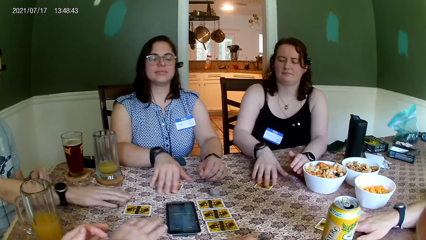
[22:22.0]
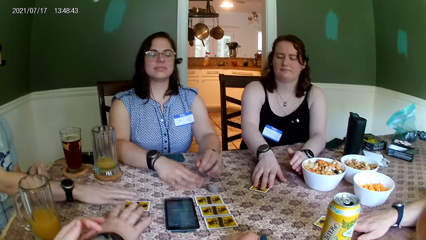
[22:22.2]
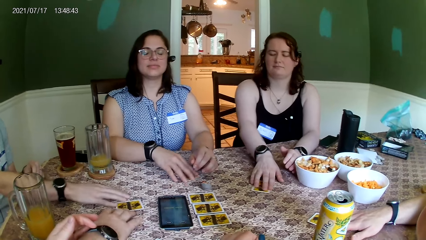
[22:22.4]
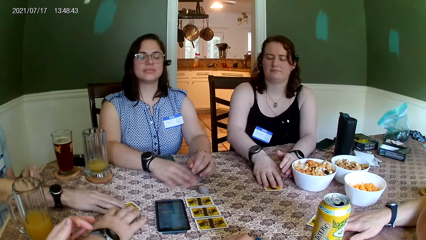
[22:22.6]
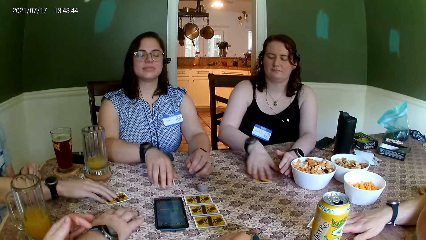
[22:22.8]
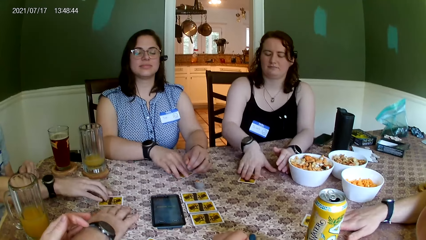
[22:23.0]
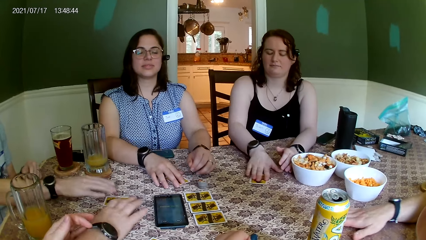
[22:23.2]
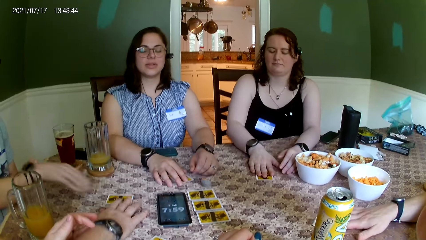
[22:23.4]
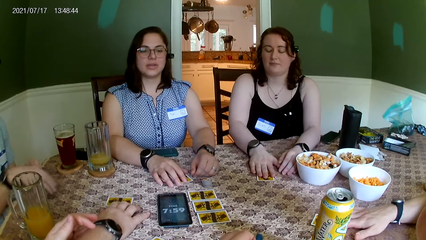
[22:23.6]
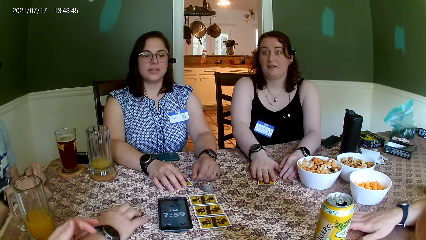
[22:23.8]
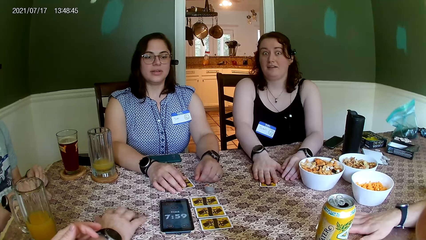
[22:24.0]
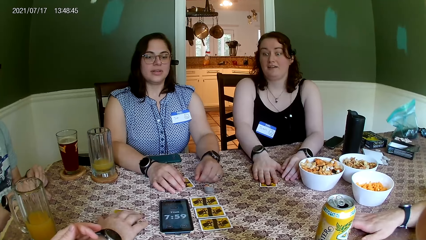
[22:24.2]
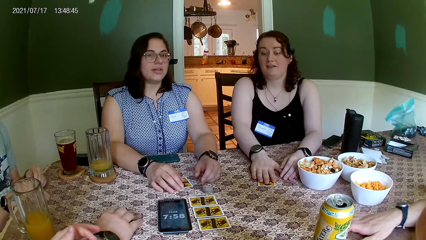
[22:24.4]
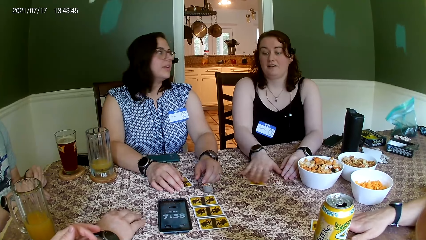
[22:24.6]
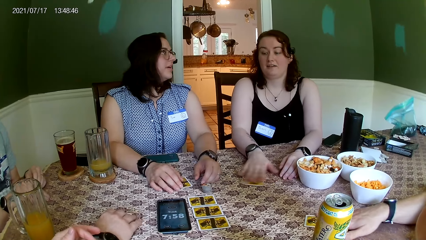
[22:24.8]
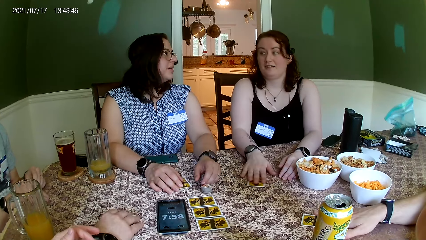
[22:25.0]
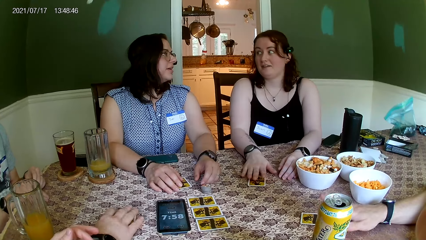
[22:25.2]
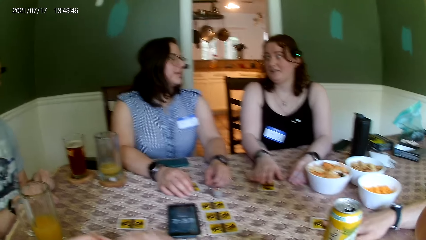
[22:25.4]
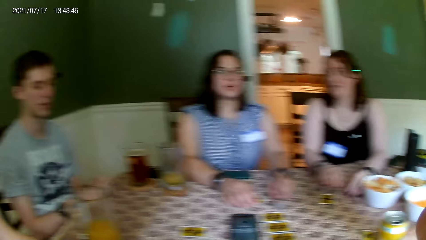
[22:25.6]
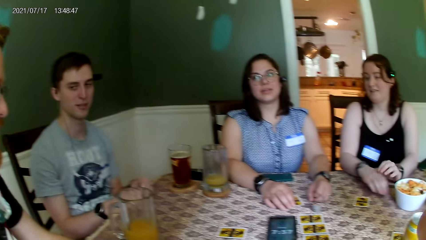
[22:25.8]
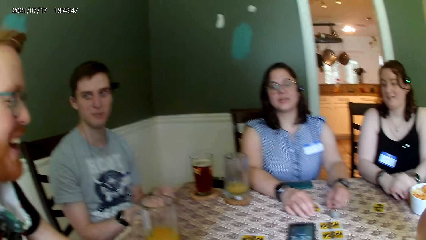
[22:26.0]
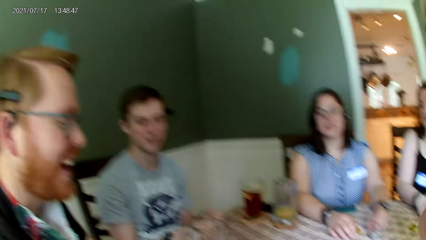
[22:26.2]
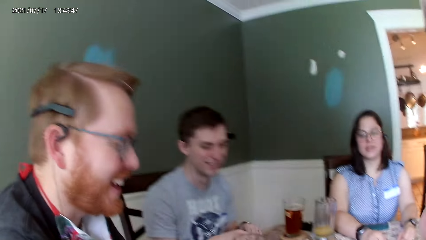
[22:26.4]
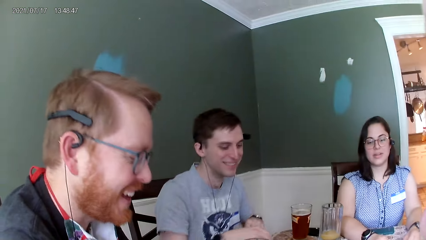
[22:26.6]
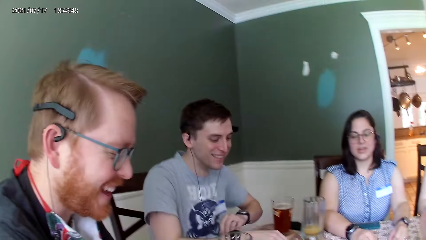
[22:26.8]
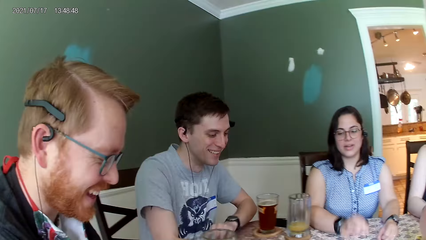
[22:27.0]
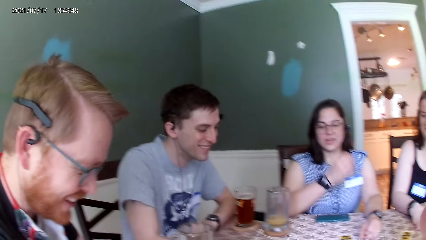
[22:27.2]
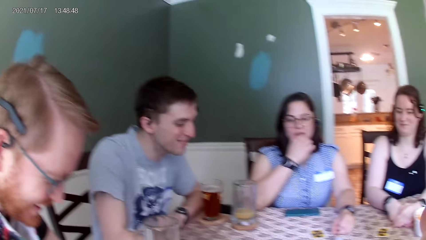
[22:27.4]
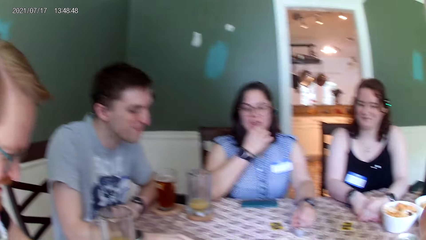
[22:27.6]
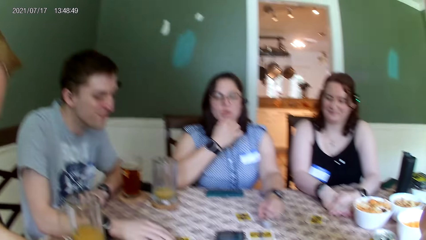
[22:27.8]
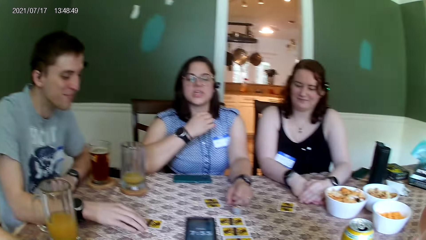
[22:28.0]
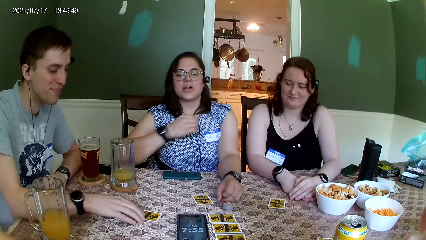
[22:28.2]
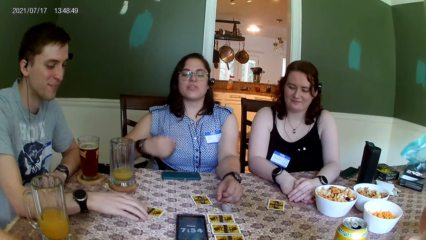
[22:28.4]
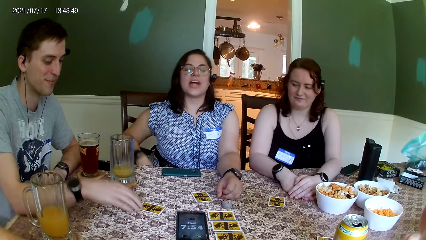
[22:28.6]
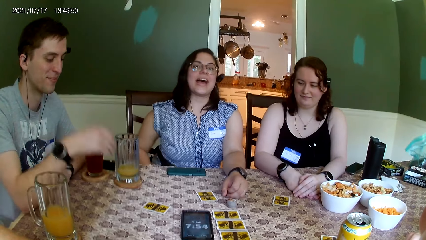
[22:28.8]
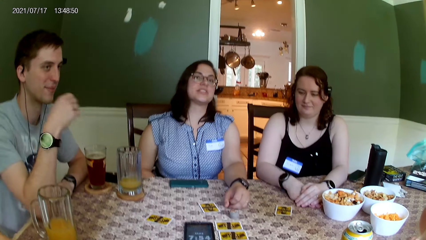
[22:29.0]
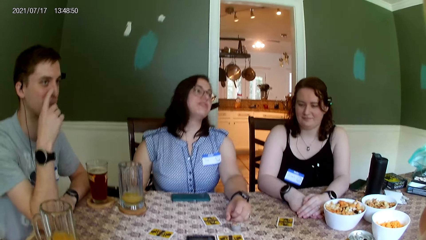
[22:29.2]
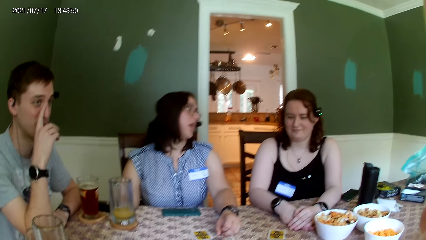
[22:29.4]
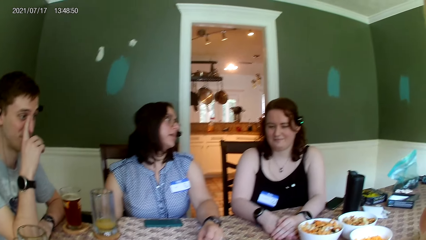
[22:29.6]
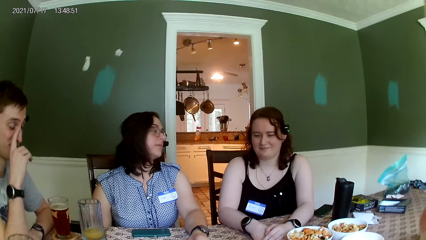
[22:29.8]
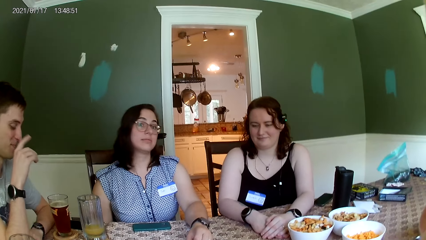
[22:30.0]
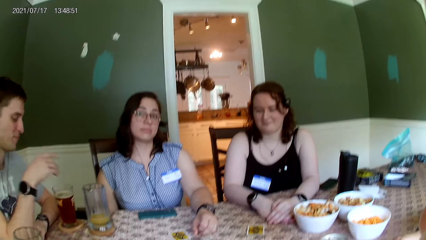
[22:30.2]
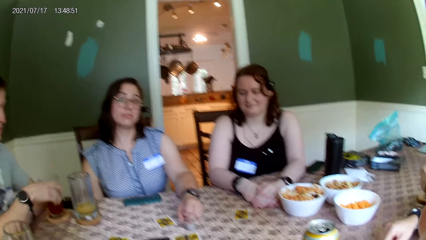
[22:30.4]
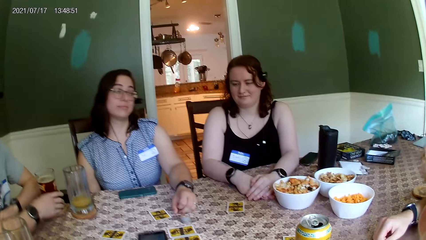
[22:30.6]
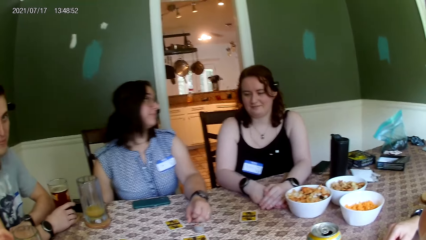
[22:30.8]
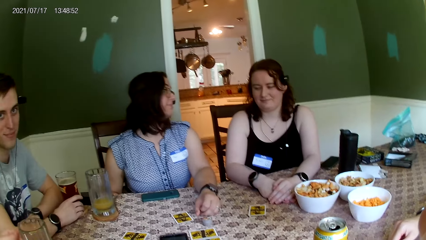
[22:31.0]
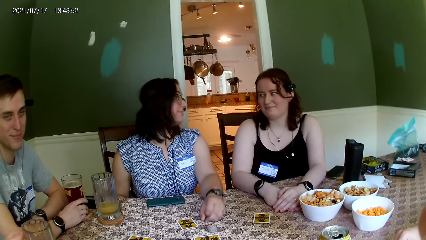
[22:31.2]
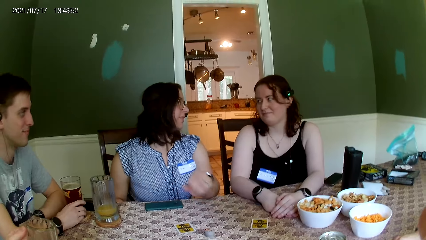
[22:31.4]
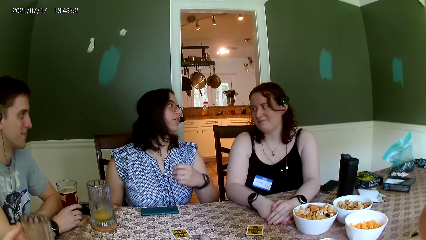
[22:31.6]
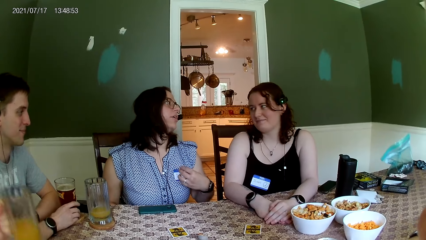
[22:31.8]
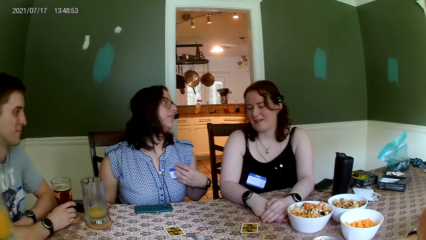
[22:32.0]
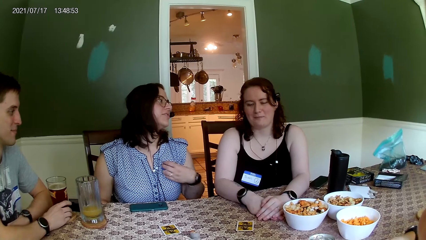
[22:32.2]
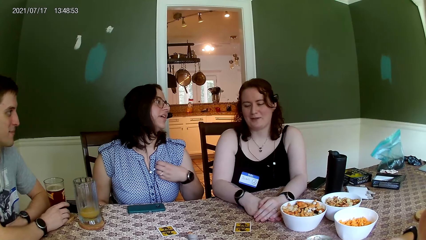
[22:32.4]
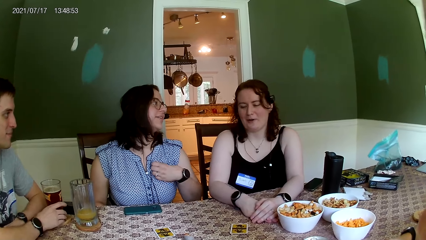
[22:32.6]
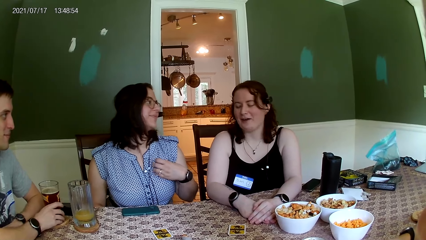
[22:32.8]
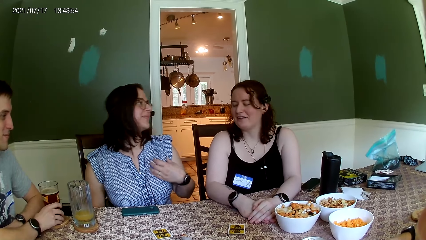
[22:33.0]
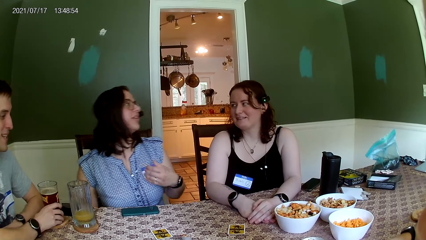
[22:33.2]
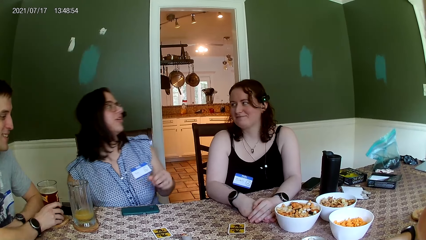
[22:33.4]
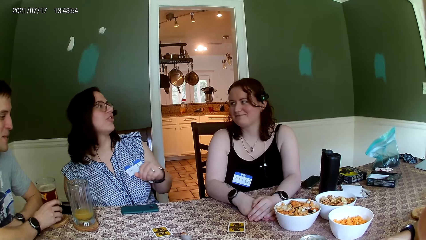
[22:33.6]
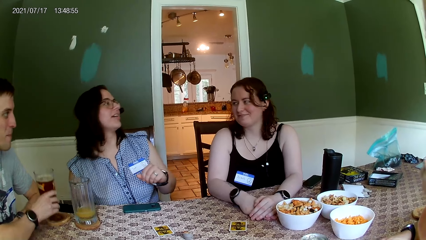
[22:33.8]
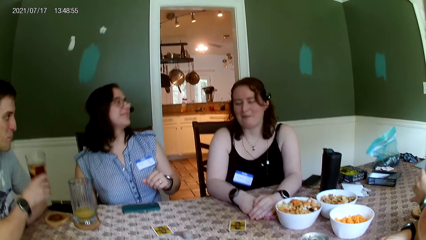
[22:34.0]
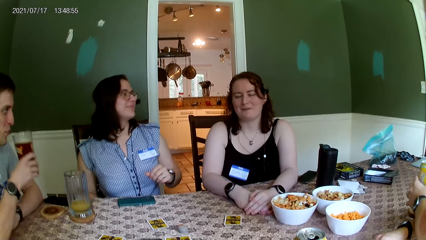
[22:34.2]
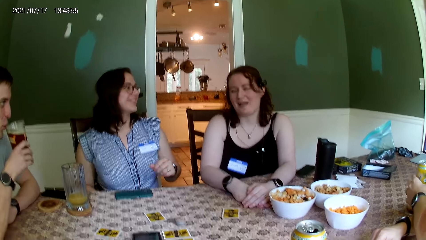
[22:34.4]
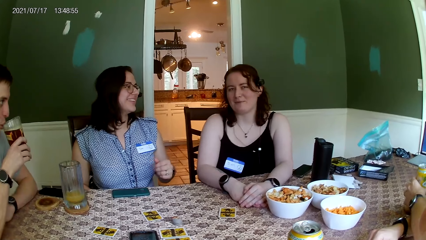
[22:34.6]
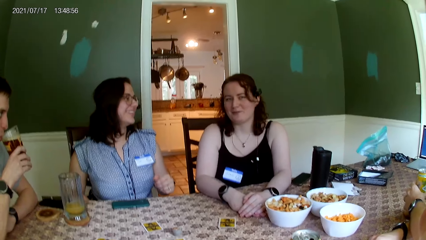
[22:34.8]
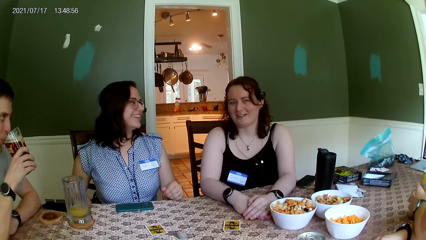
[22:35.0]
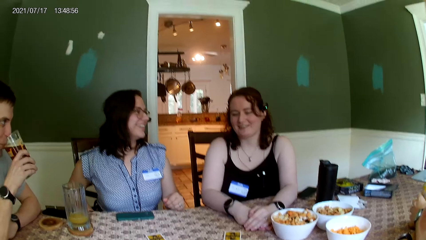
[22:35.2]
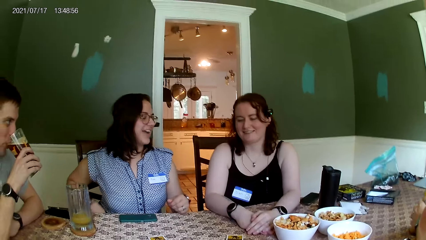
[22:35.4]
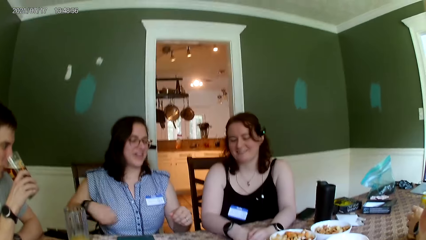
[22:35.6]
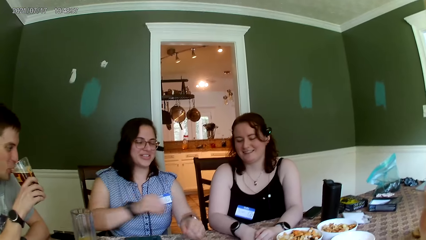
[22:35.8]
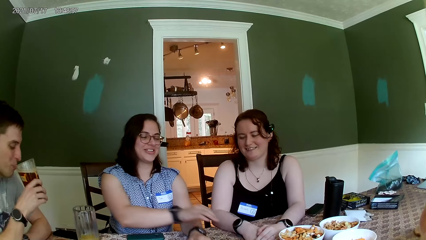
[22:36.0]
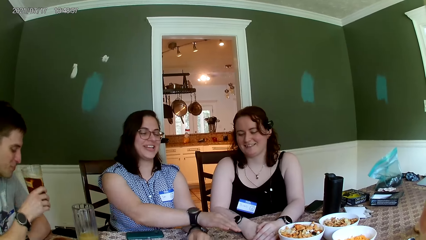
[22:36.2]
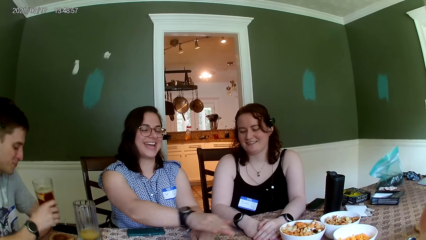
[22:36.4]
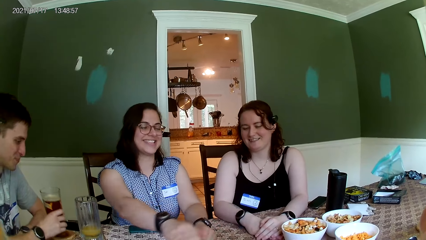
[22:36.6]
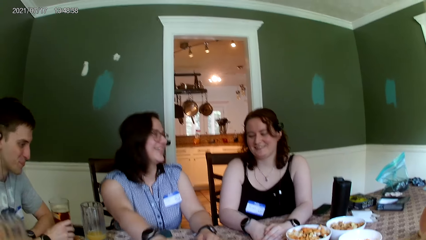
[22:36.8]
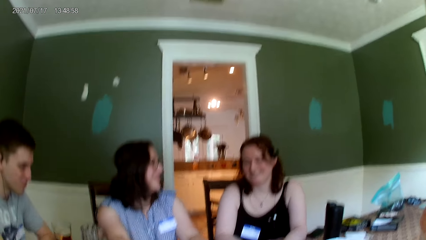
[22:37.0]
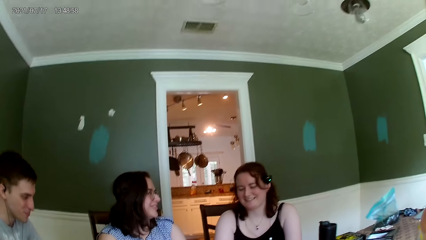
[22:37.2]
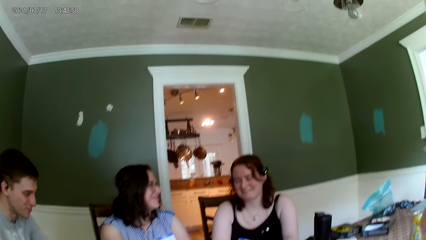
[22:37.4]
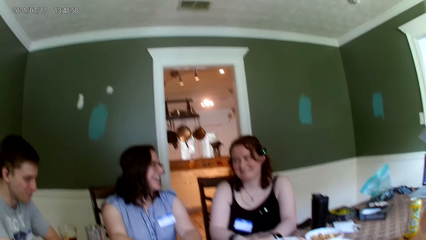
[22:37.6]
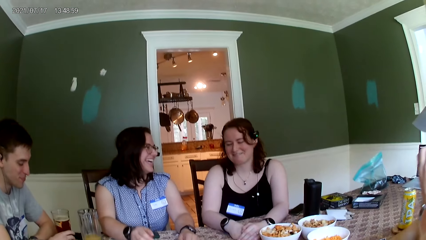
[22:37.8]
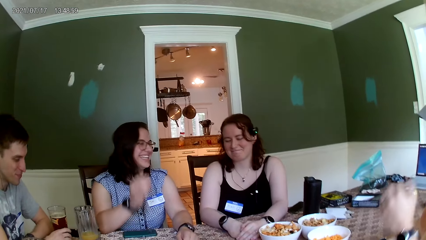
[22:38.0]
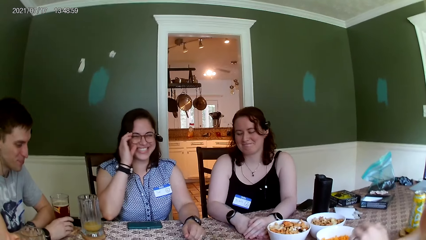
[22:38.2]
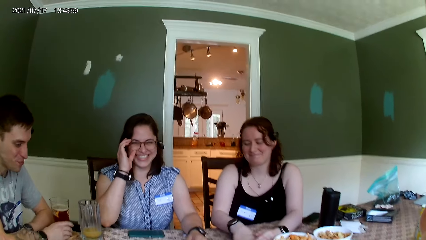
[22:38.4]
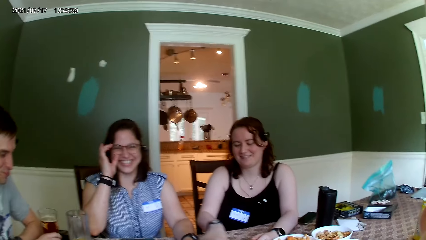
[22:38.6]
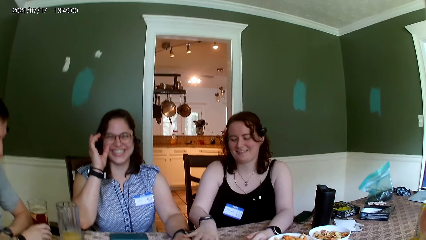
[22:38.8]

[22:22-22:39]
A person shakes a card on the table. A man shakes a card on the table. The man moves a card on the table with his right hand. He moves a card on the table with his right hand again. The man lets his hand off the card. Another man shakes a card on the table. The other man moves a card on the table with his right hand. The other man and the first man laugh. The camera wearer stares around. The first man moves a card on the table with his right hand. Another person interacts with the camera wearer. The first man holds juice with his hand. The other man picks a glass cup from the table with his left hand. A woman touches the tag on her chest with her left hand. The camera wearer stares around. The first man picks a glass cup from the table with his right hand. The first person places down a drink. The first man drinks from the glass cup in his right hand. The first man places the glass cup in his right hand on the coaster on the table.
